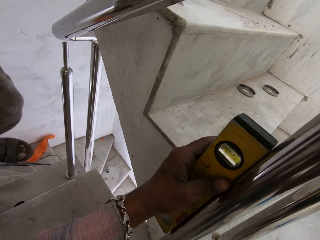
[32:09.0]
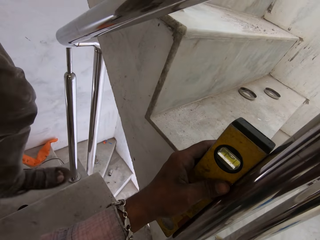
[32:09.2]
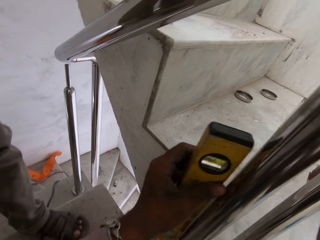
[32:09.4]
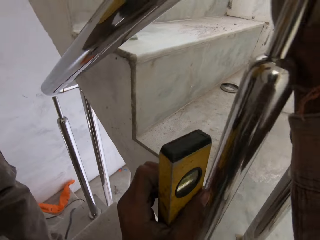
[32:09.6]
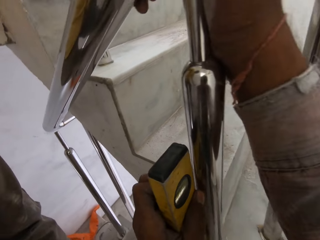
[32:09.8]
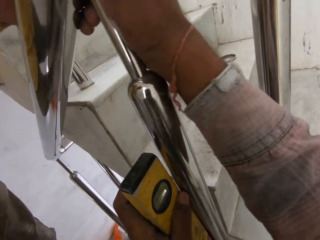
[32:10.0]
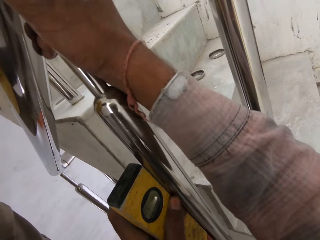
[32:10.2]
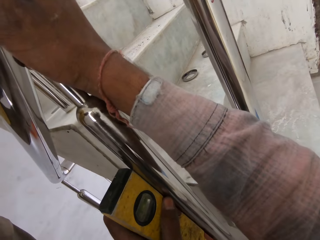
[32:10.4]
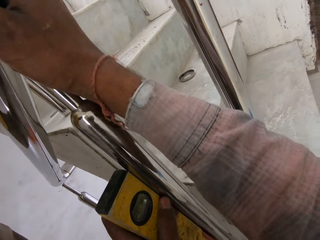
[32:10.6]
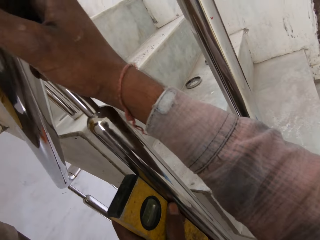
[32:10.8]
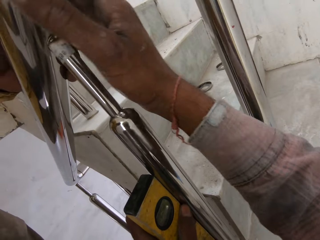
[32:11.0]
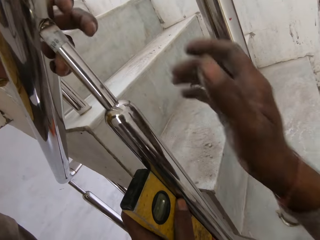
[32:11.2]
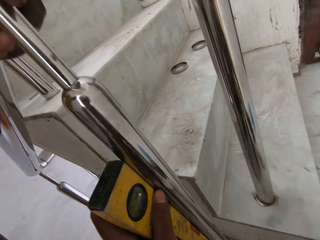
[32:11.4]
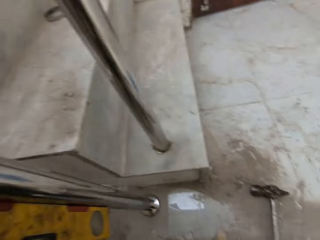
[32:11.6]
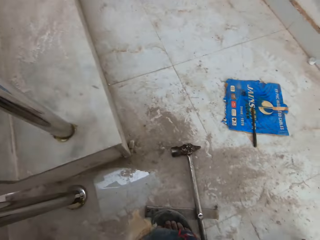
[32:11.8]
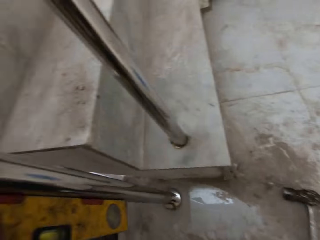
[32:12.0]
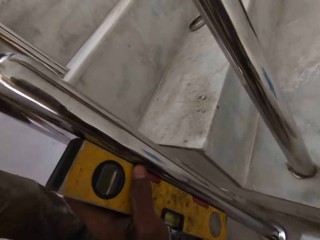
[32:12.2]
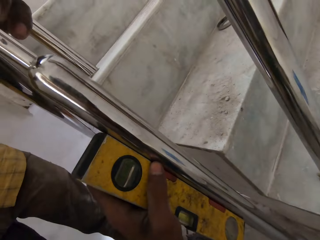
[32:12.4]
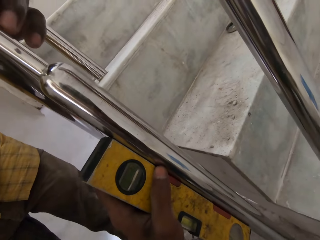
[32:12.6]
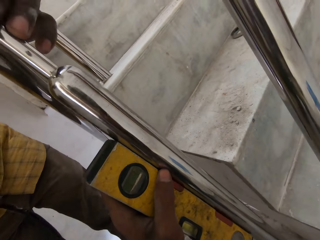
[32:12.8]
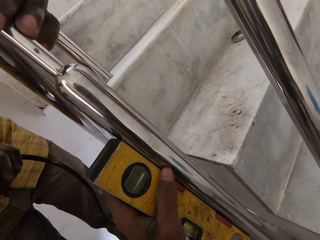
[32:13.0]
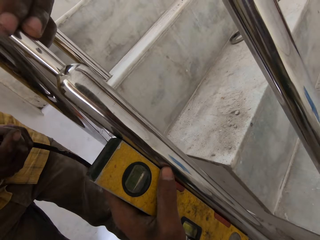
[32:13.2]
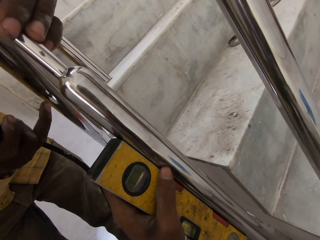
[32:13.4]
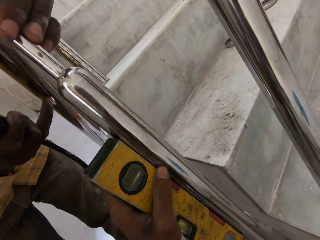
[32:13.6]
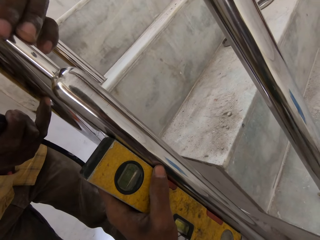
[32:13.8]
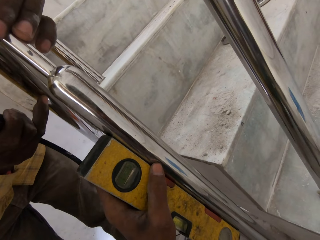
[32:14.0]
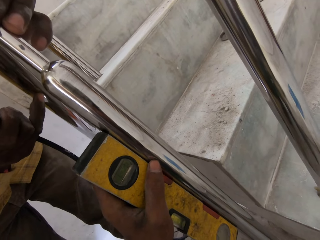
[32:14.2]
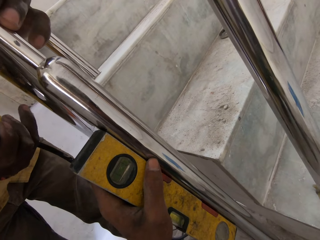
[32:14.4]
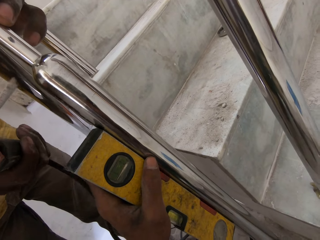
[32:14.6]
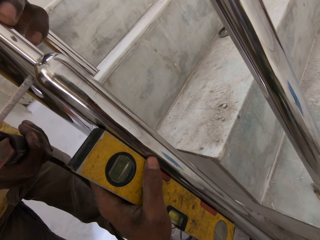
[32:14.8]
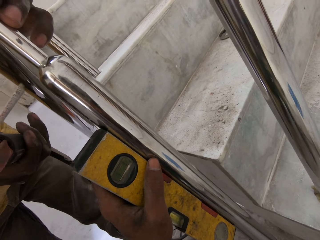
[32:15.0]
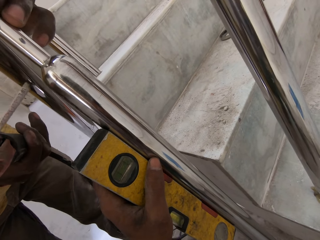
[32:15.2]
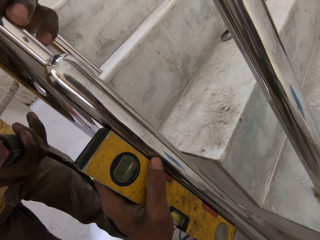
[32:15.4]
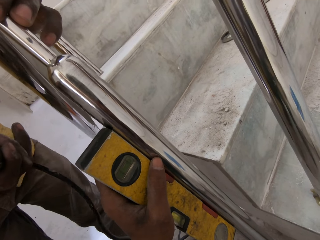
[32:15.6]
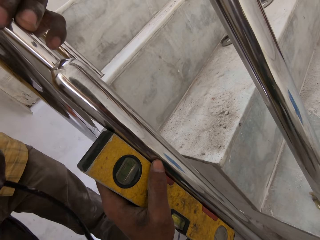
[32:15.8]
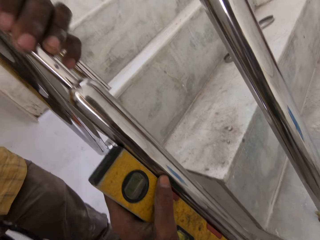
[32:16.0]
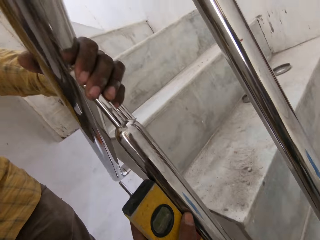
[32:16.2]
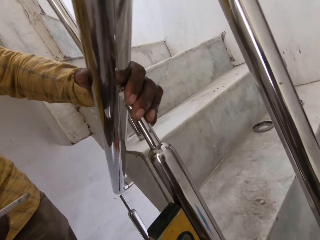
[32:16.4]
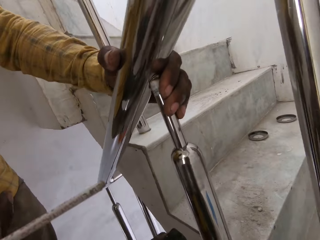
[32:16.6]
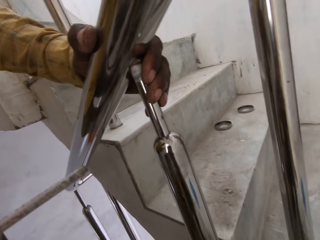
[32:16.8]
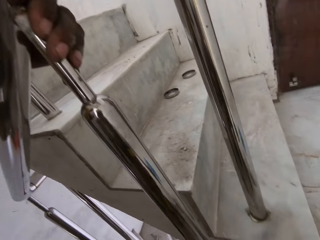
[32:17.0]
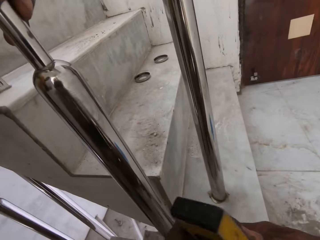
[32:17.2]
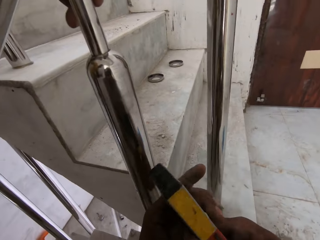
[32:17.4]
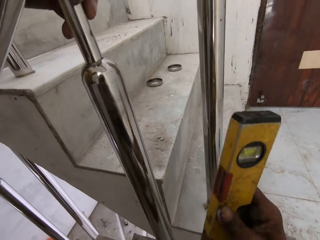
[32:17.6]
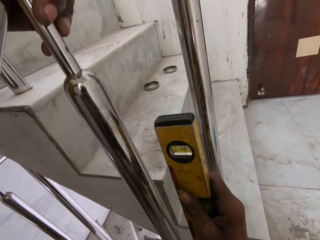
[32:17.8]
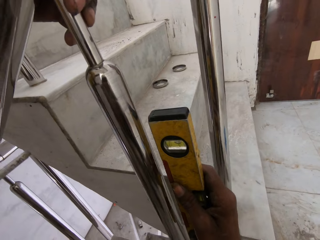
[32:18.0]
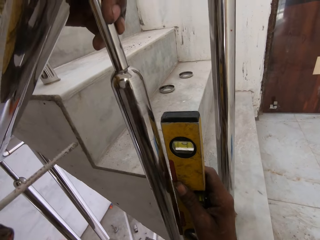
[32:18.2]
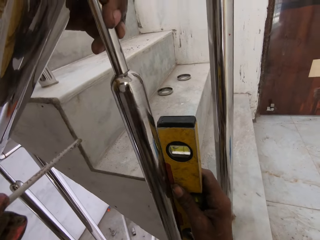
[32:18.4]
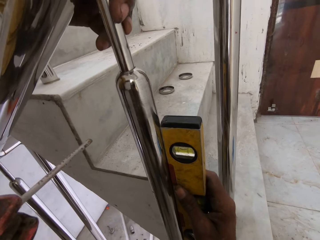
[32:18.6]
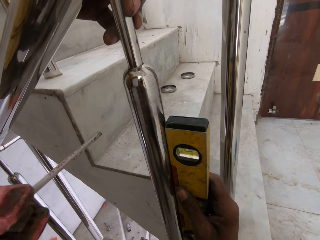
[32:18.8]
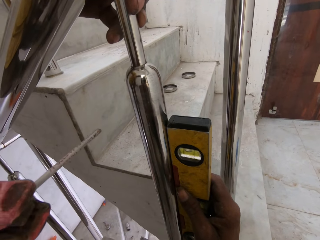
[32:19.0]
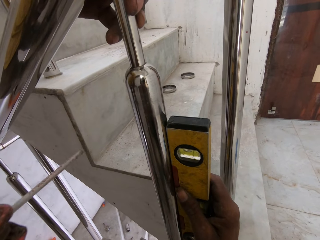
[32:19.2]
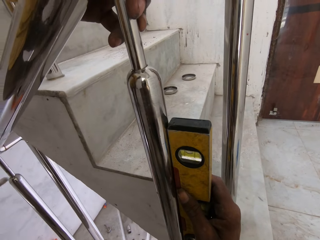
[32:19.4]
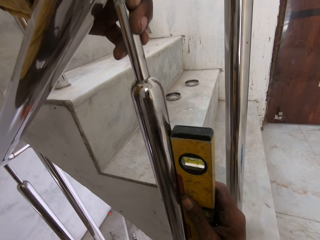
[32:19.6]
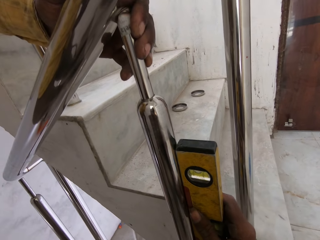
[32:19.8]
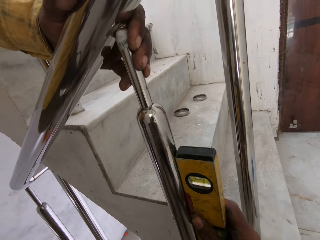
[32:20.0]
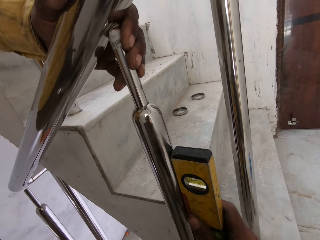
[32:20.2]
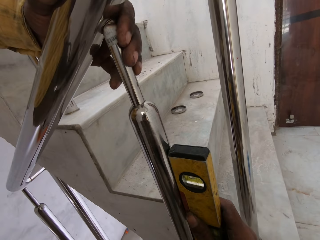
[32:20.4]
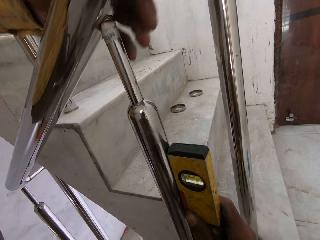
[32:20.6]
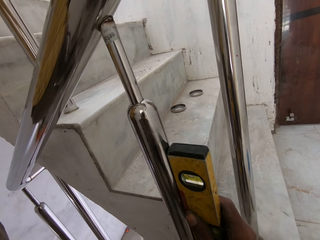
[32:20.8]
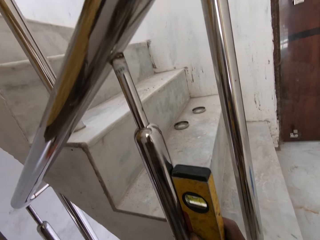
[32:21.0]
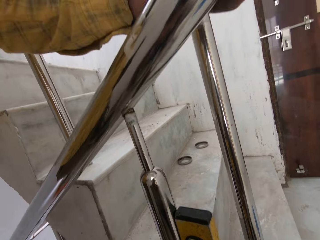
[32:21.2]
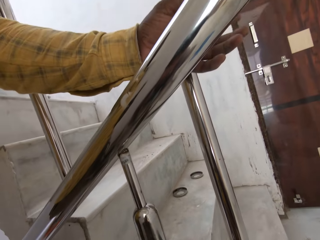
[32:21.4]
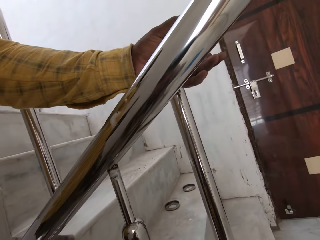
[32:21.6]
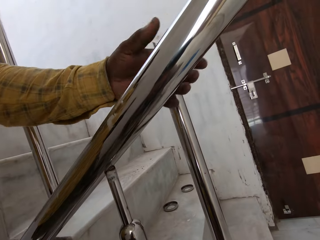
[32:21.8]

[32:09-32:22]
The camera wearer places a level measure on the metal with his left hand. A man holds the stair rail with his left hand. The camera wearer removes his right hand from the metal. The man touches the stair rail with his right hand. The man holds the metal with both hands. The camera wearer adjusts the plumb with both hands. He holds the plumb against the stair rail with his right hand. The man holds the tape measure with his right hand.

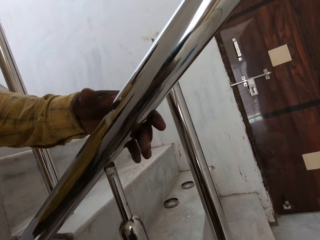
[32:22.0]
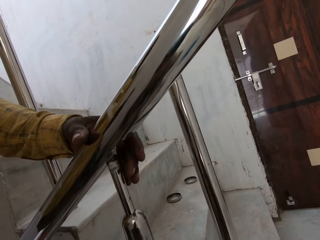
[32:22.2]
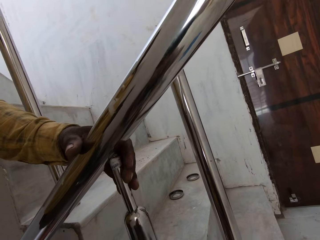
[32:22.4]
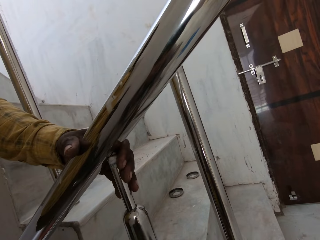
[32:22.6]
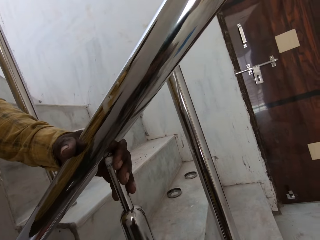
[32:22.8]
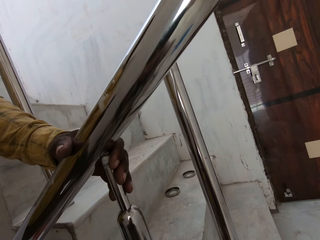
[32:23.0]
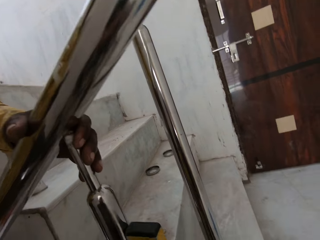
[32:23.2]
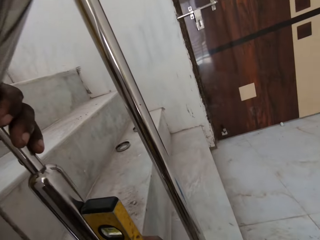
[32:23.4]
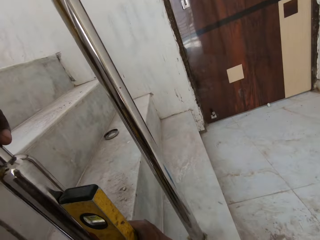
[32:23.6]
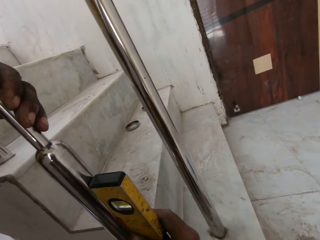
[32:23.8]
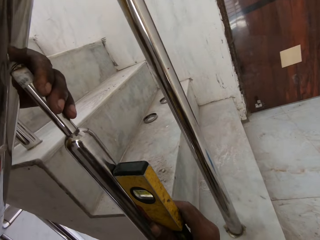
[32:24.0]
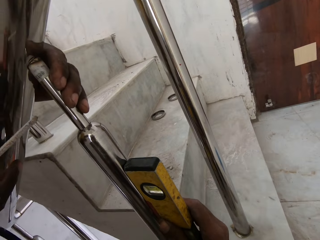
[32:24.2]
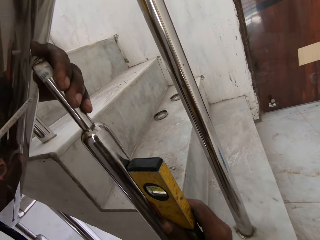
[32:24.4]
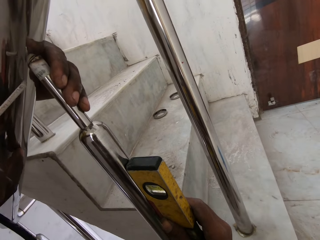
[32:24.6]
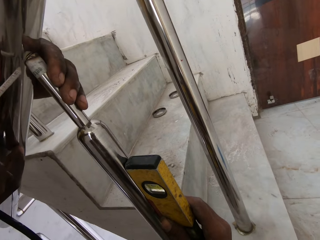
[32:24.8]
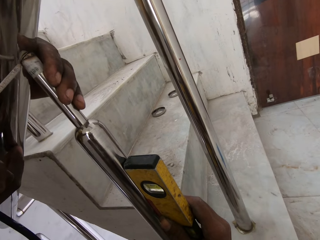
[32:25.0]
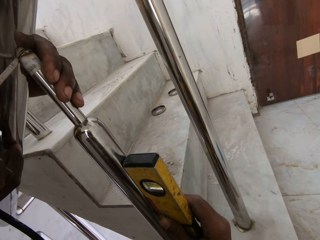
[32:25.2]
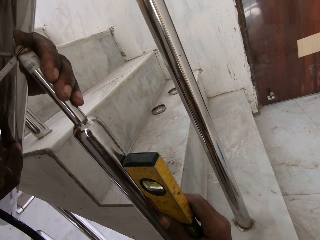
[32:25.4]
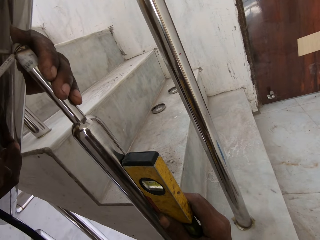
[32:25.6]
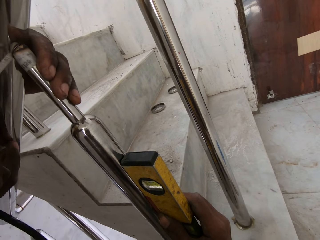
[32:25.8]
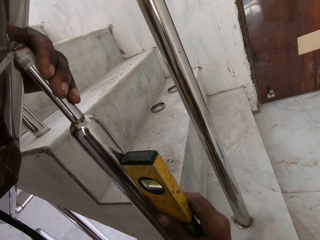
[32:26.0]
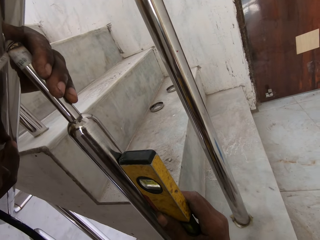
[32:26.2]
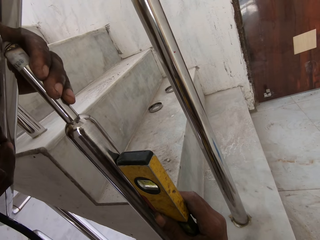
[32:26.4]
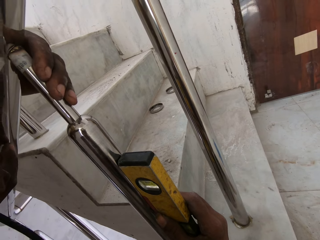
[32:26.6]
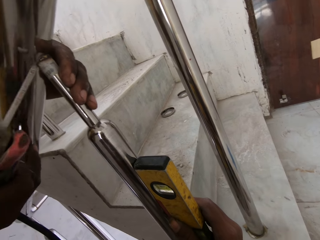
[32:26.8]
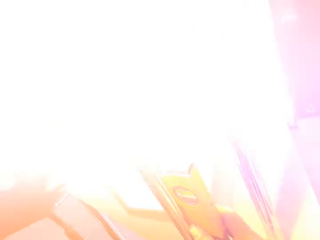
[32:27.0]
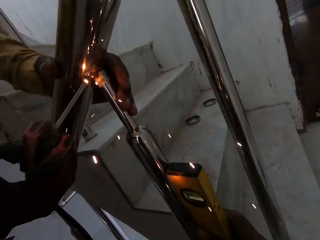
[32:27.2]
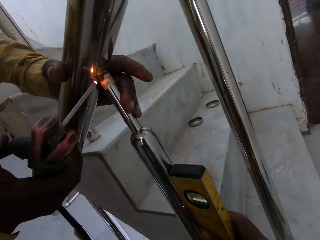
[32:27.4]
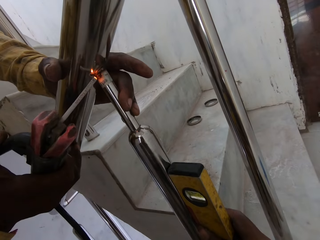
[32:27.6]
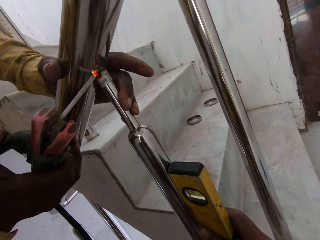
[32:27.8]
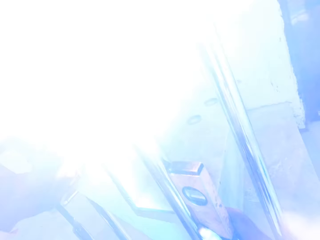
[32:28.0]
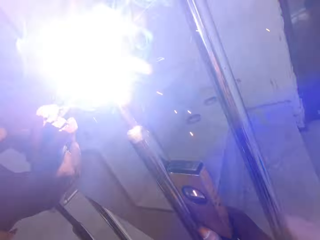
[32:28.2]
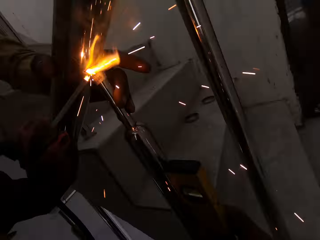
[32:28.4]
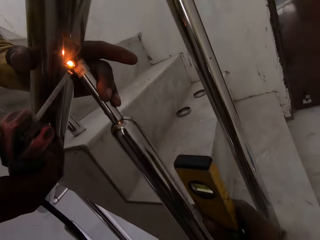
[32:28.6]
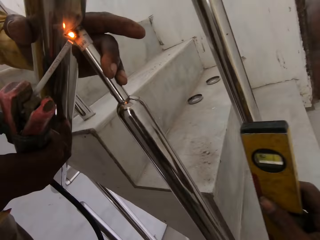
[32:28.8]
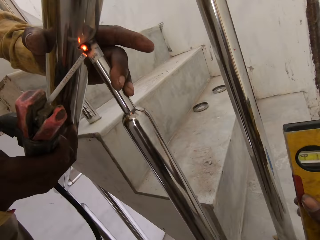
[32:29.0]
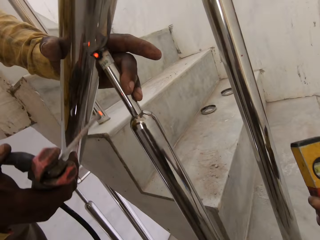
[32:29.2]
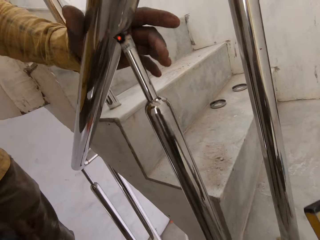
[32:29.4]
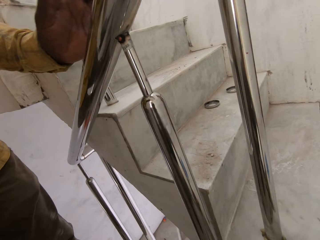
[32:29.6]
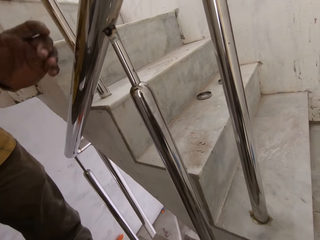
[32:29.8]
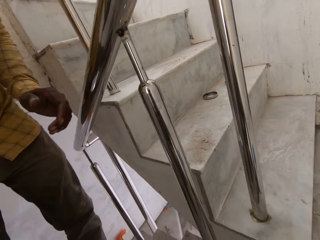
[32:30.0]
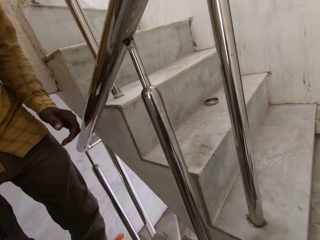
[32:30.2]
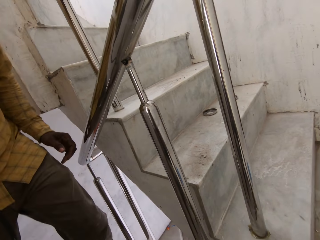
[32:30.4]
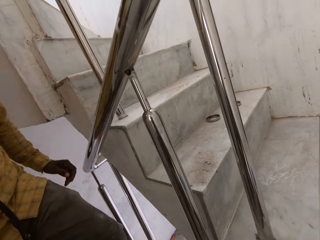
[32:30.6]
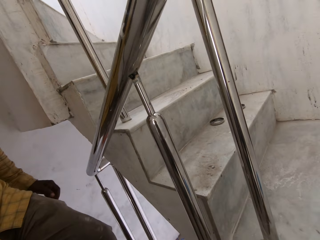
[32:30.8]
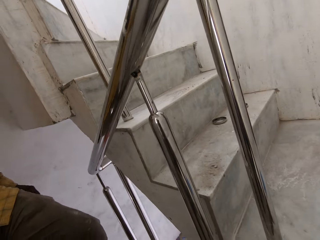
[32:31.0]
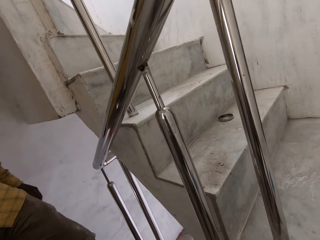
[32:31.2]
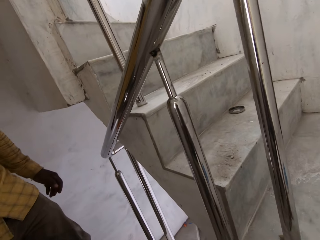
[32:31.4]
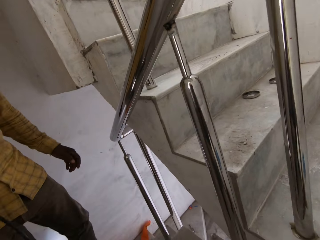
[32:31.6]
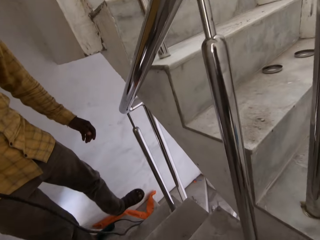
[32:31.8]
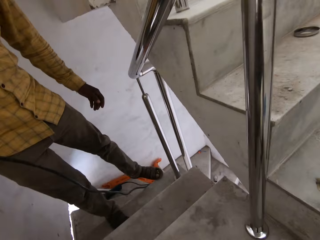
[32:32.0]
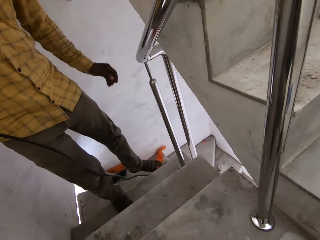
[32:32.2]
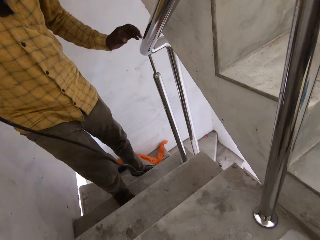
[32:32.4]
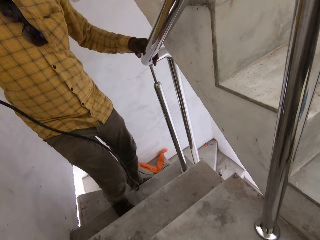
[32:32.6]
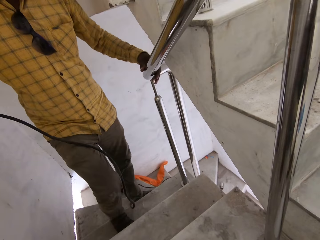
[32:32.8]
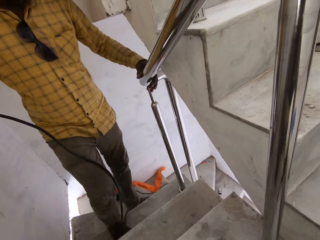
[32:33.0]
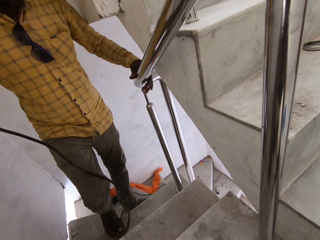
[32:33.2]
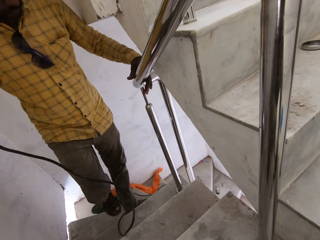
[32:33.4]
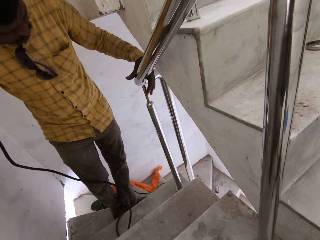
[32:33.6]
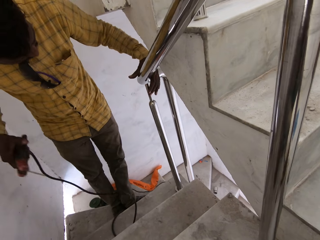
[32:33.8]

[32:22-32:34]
The man holds the stair rail with his left hand. He rubs the solder on the metal. He welds the stair rail with the metal in the electrode holder or welding machine in his right hand. He removes the welding machine from the metal. He walks down the stairs. He holds the stair rail with his left hand.
